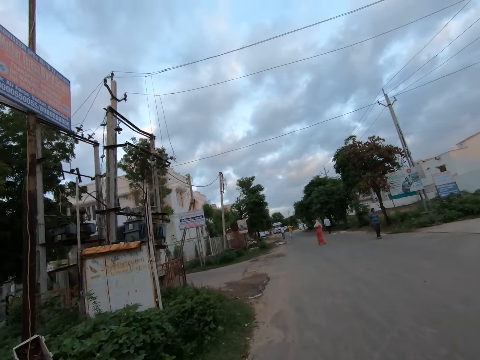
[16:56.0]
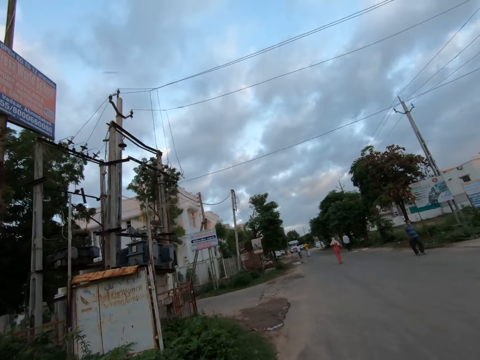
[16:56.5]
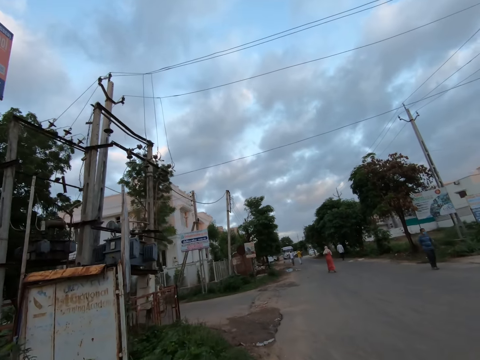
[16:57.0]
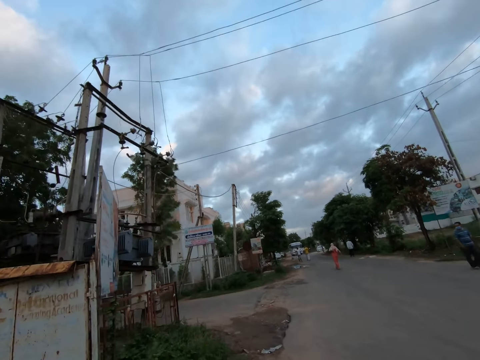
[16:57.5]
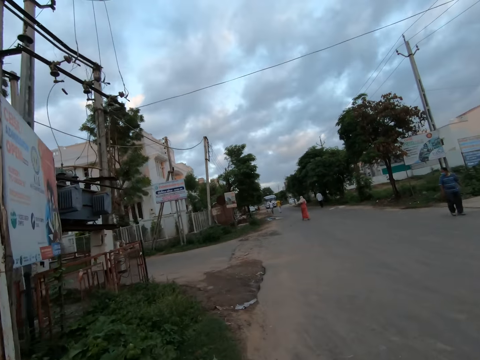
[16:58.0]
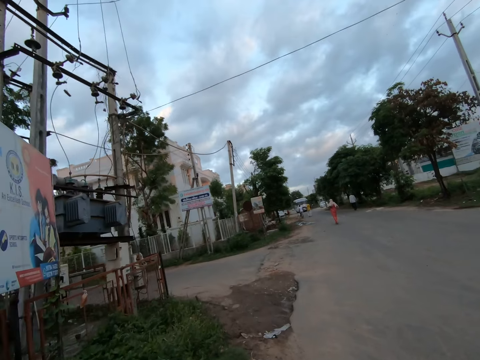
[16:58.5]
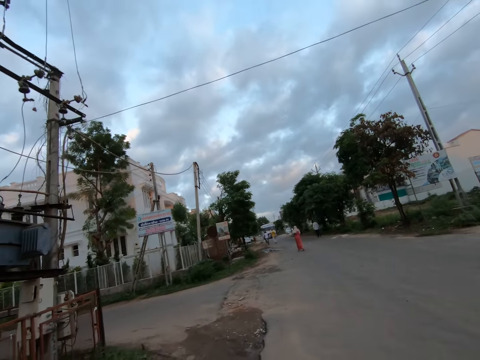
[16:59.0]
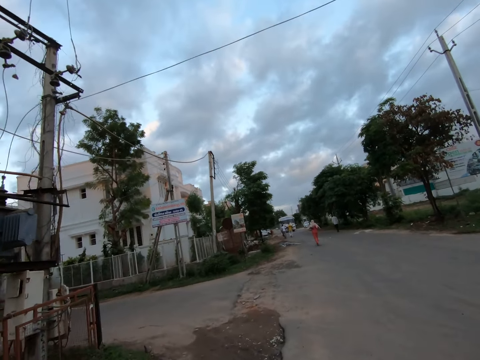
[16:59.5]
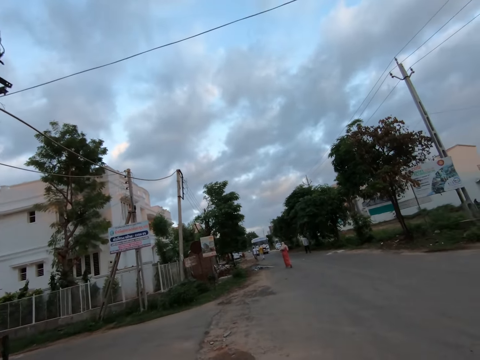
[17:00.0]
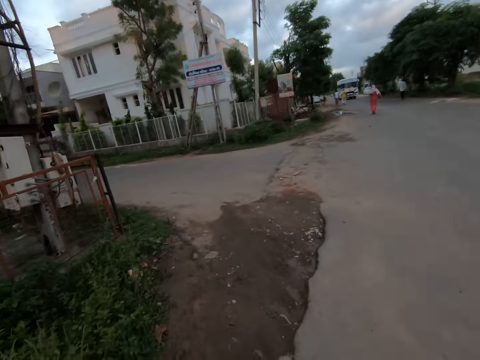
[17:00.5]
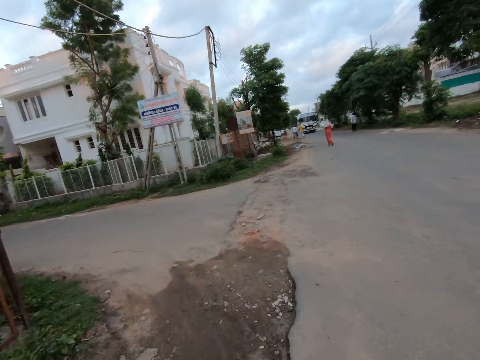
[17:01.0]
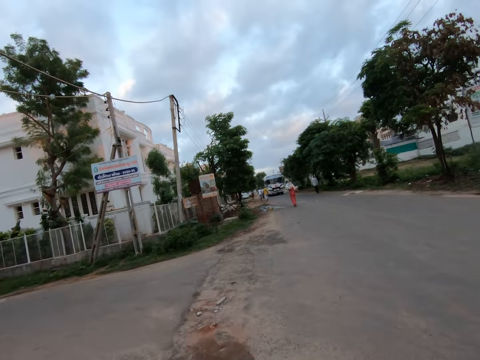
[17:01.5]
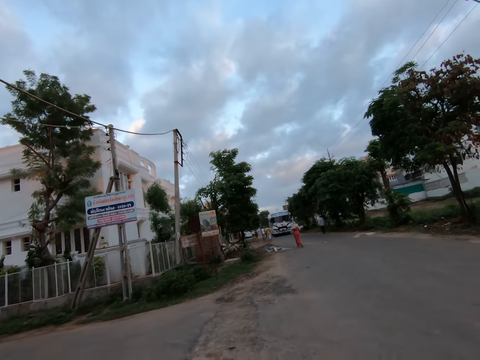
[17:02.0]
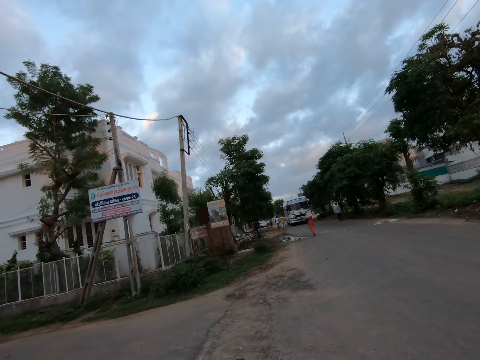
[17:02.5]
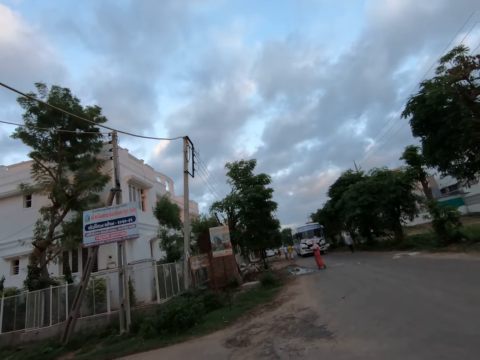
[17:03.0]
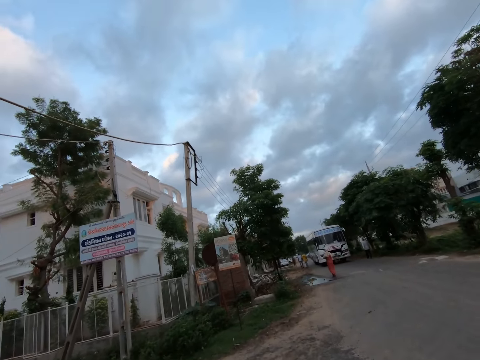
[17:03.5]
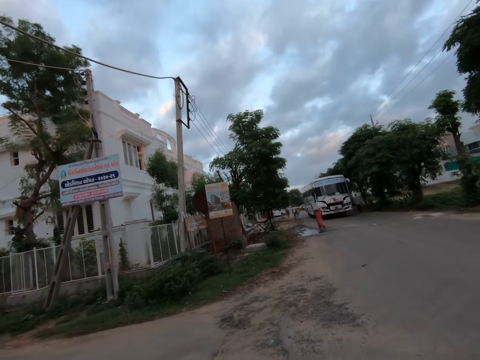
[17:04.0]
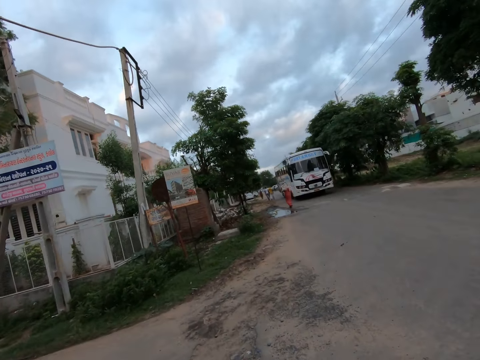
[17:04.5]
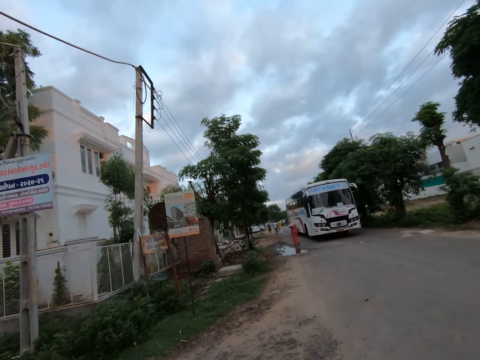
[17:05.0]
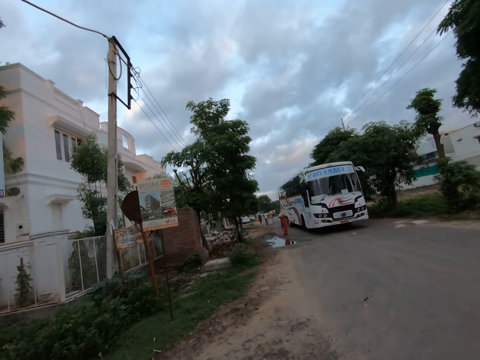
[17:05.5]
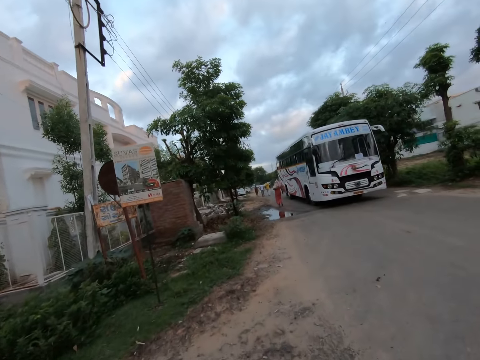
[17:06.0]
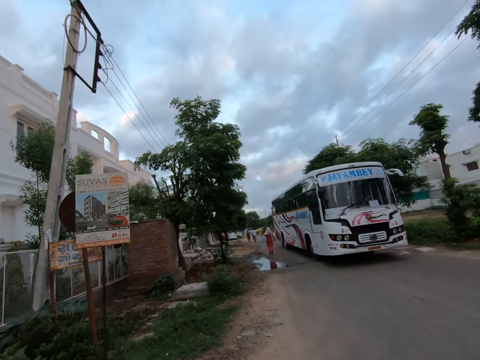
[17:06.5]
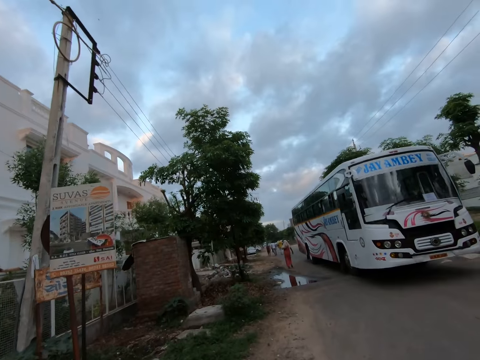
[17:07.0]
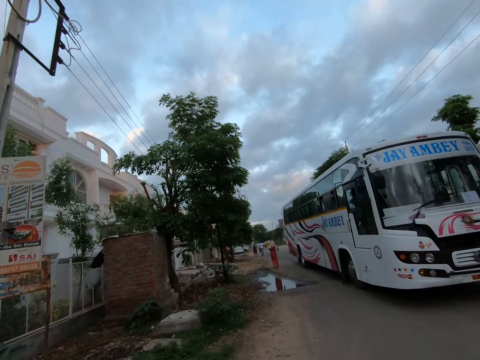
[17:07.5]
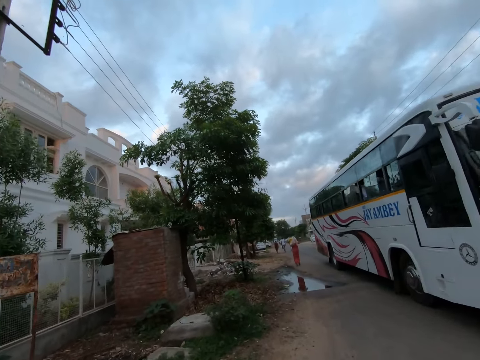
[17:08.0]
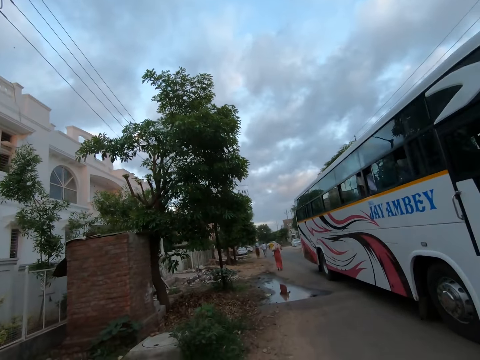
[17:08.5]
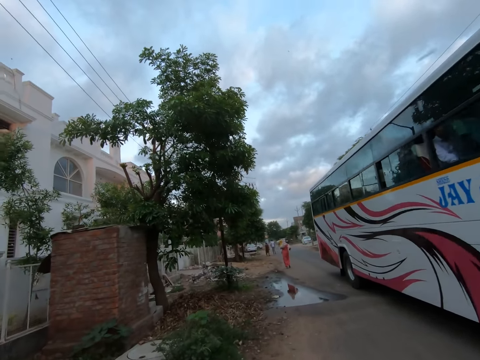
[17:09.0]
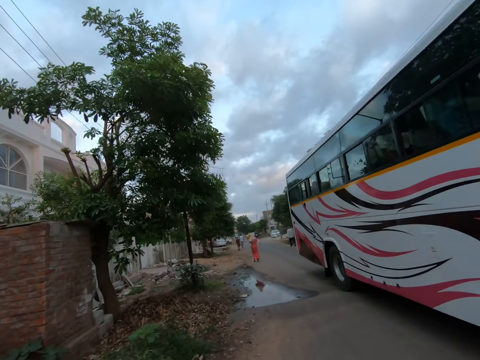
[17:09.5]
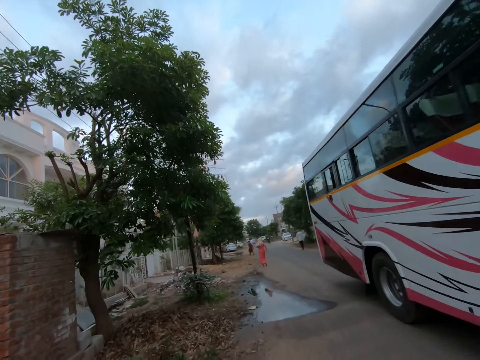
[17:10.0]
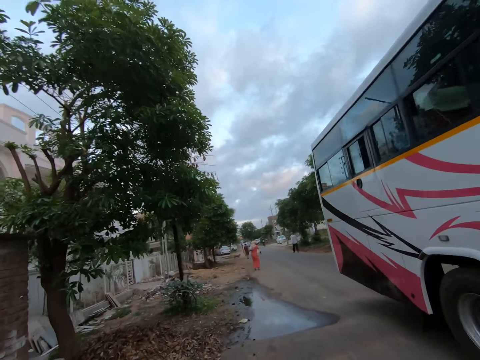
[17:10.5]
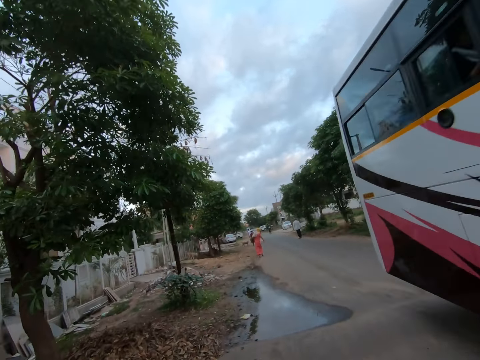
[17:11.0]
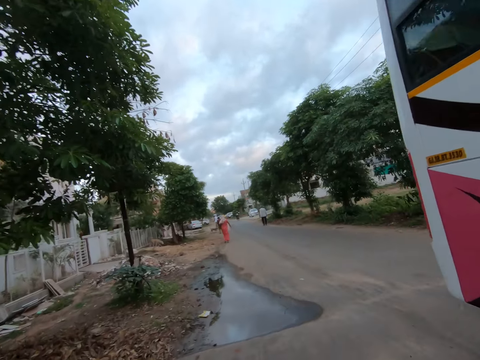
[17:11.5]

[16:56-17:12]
A man walks past the camera wearer. A white bus drives past the camera wearer.

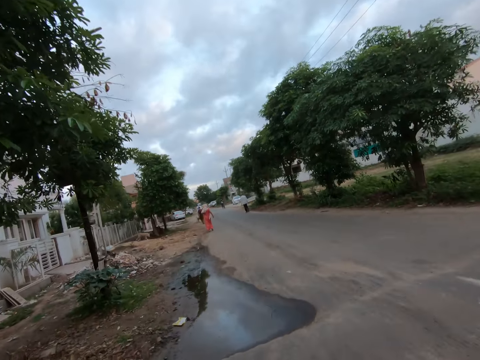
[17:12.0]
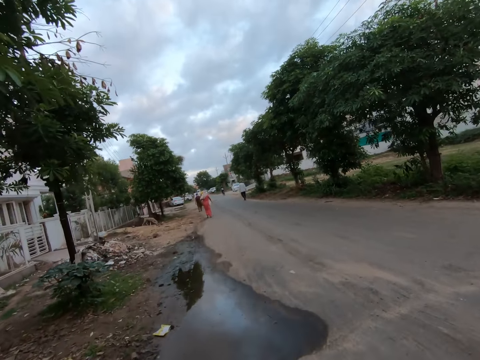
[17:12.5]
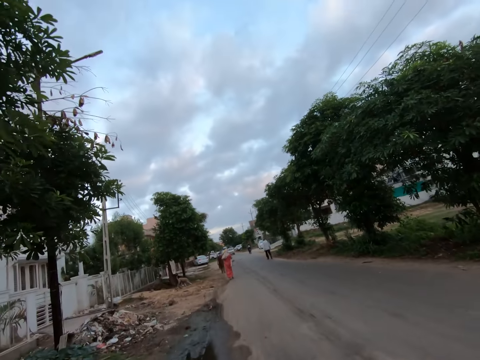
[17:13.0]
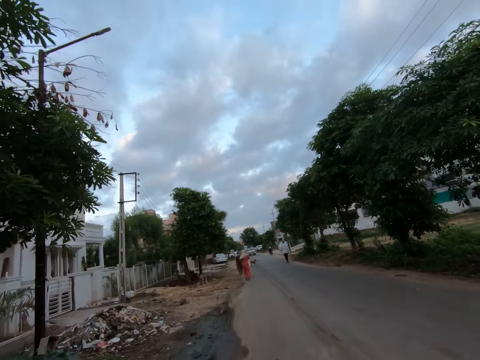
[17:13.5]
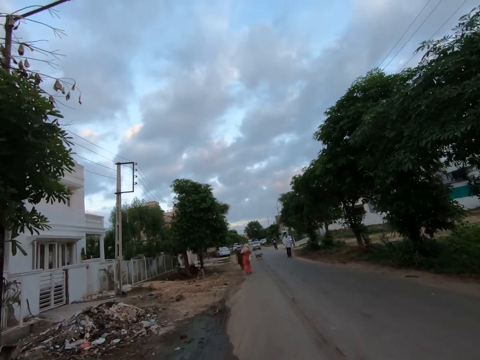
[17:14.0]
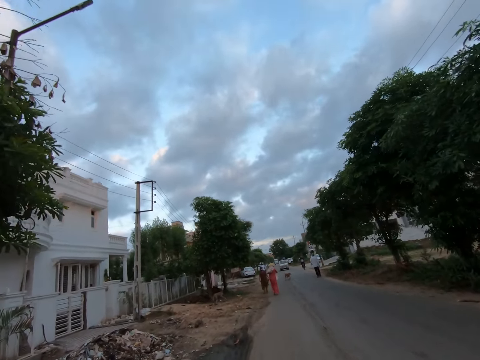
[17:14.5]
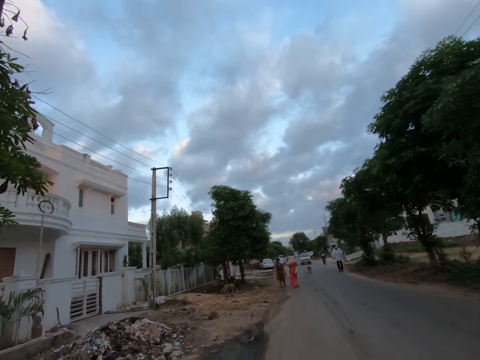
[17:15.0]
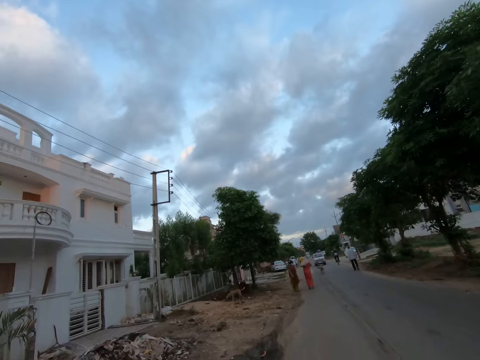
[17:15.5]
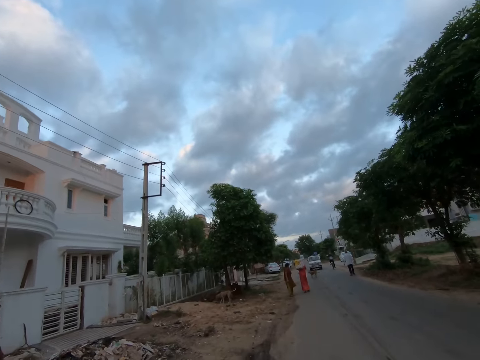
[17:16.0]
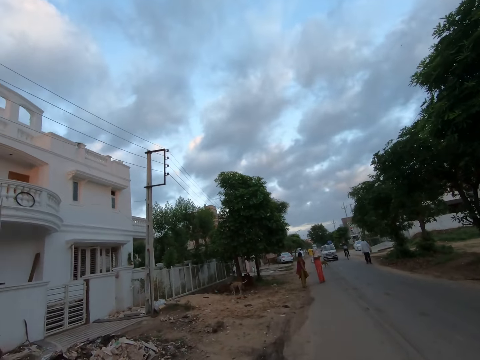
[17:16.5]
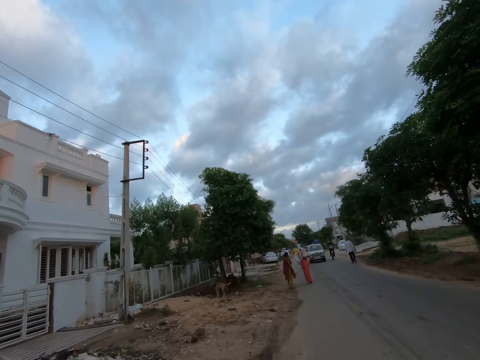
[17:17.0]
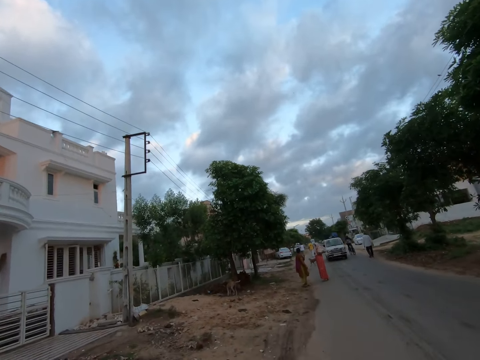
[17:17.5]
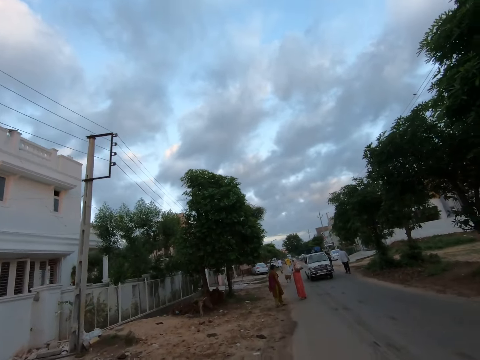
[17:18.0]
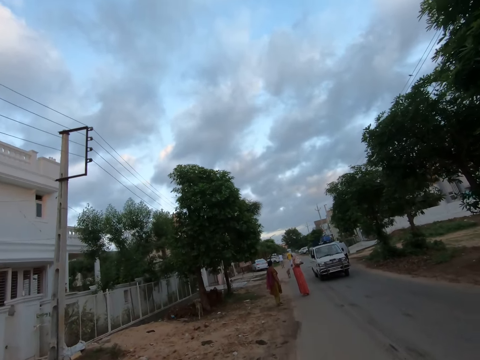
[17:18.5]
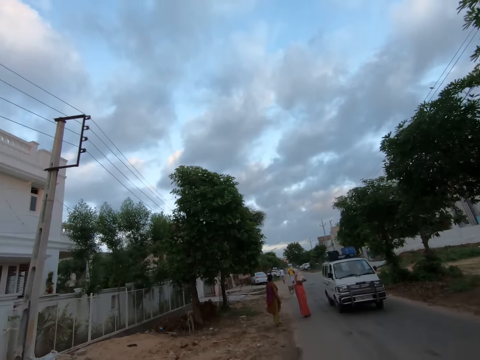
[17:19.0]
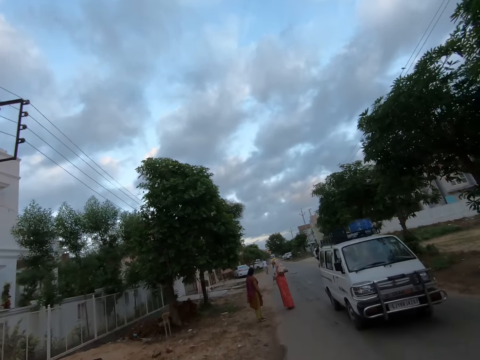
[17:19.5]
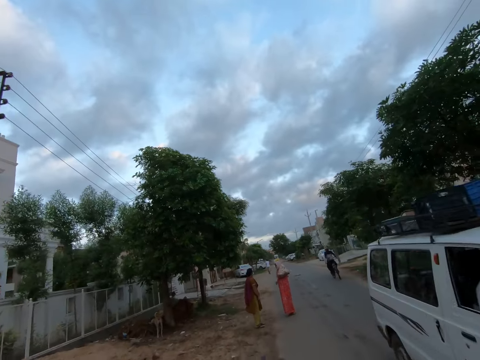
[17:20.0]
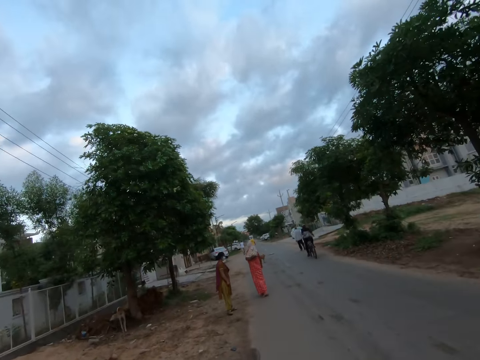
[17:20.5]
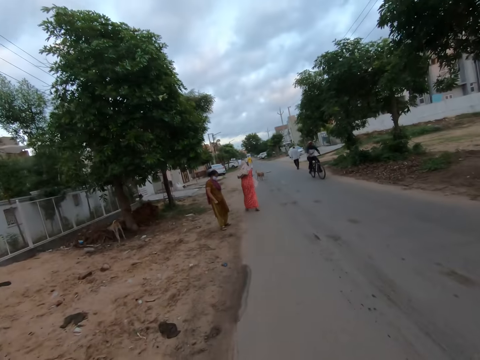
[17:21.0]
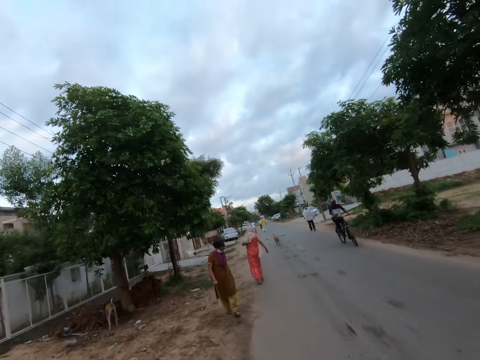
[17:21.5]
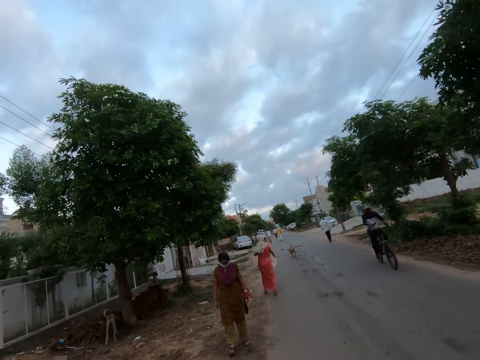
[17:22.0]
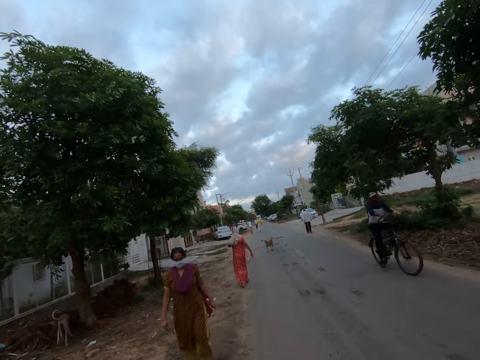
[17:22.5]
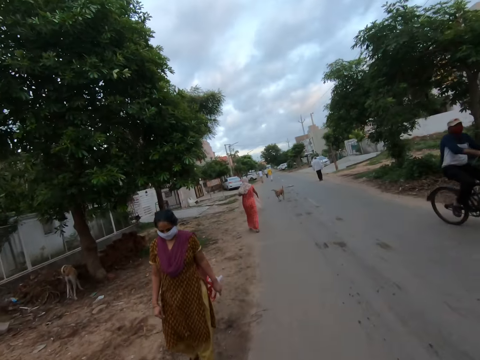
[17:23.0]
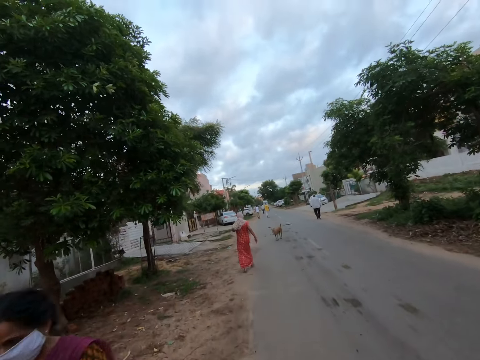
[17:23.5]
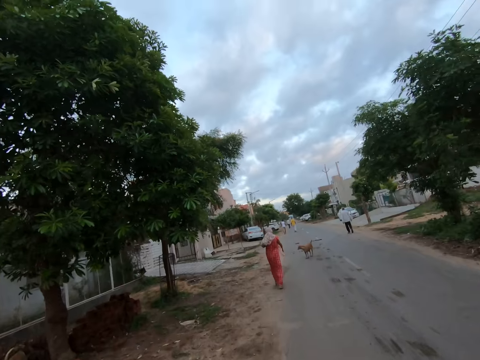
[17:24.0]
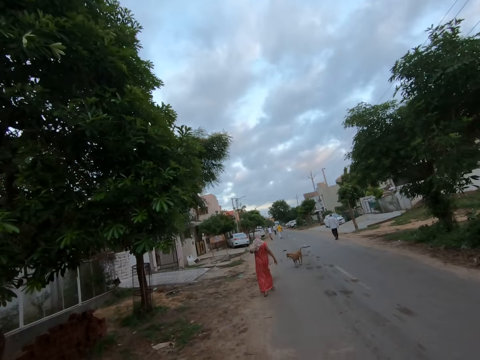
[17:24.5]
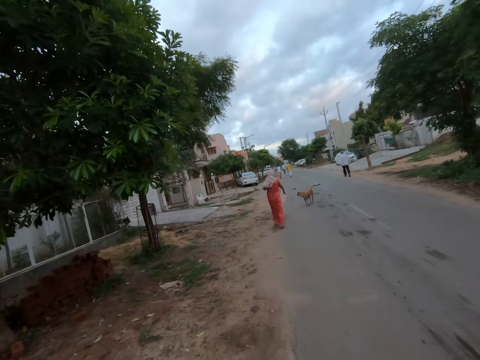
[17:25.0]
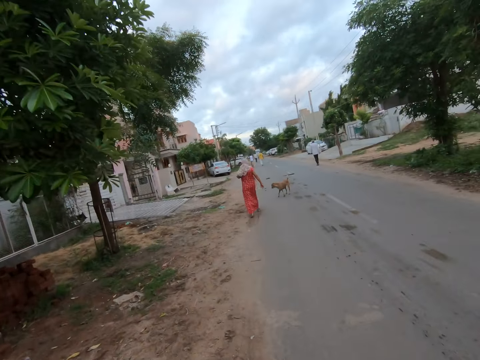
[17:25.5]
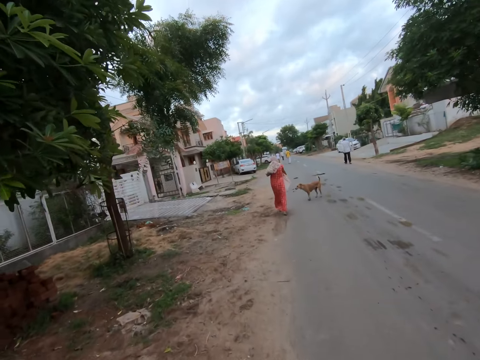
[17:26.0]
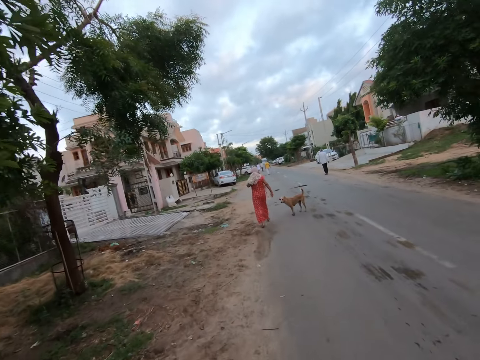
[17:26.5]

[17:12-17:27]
A white bus drives past the camera wearer. A man rides a bicycle past the camera wearer. A woman walks past the camera wearer.
